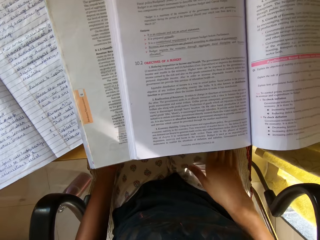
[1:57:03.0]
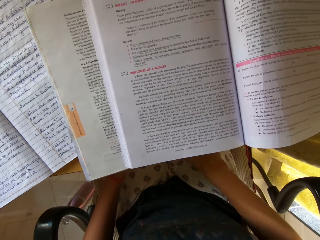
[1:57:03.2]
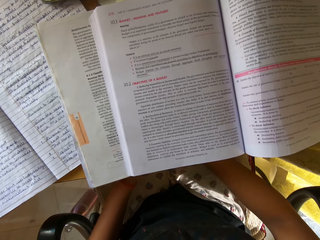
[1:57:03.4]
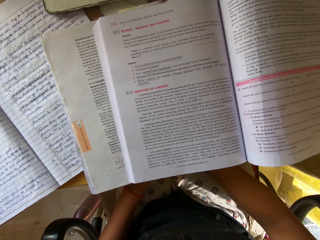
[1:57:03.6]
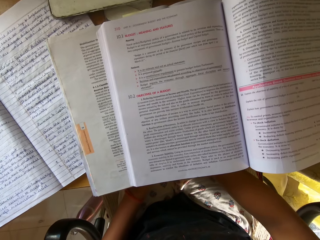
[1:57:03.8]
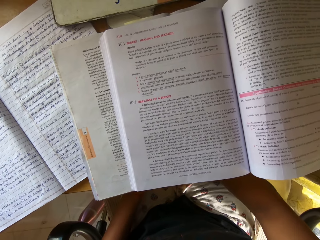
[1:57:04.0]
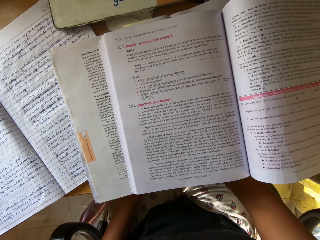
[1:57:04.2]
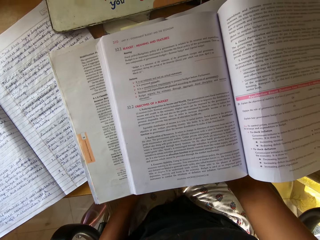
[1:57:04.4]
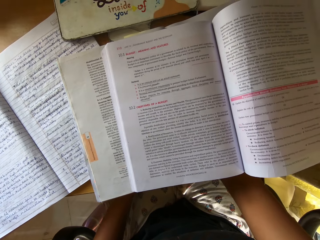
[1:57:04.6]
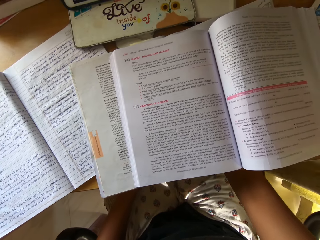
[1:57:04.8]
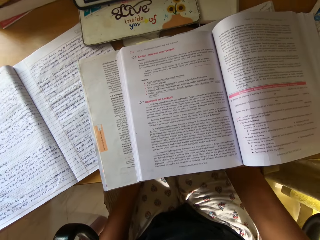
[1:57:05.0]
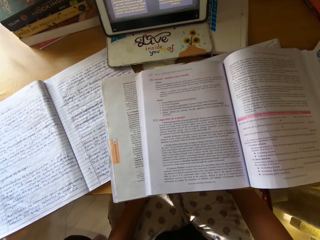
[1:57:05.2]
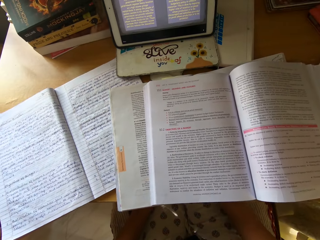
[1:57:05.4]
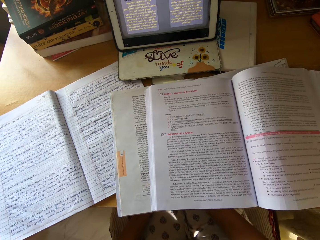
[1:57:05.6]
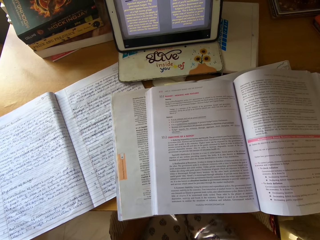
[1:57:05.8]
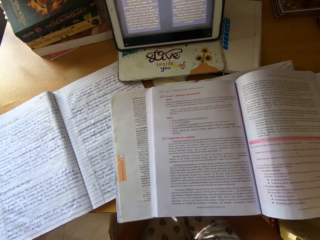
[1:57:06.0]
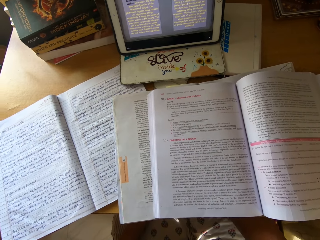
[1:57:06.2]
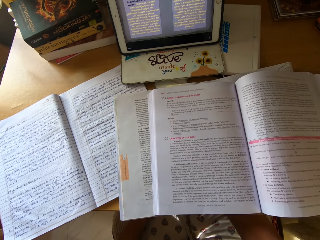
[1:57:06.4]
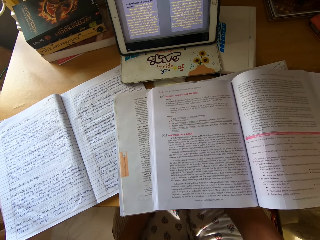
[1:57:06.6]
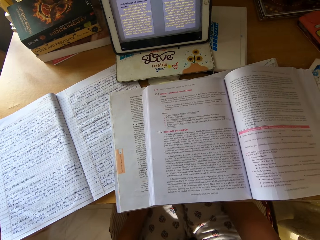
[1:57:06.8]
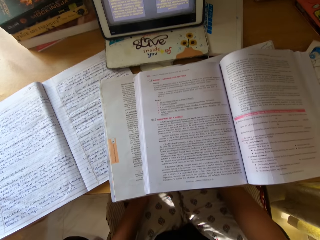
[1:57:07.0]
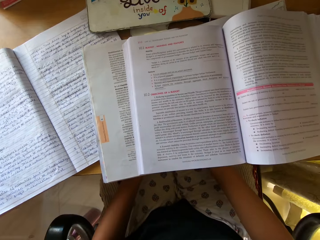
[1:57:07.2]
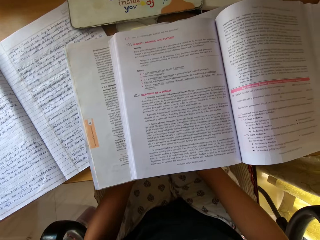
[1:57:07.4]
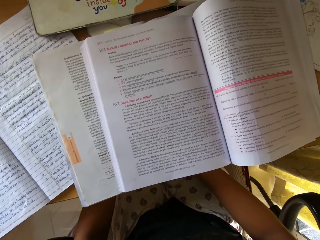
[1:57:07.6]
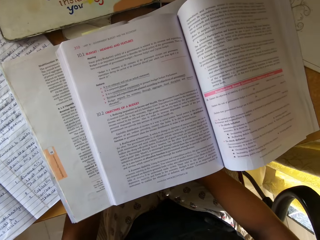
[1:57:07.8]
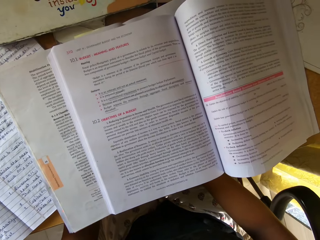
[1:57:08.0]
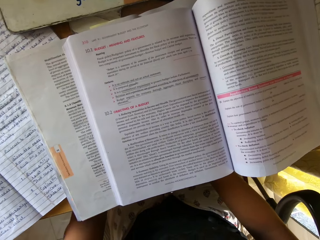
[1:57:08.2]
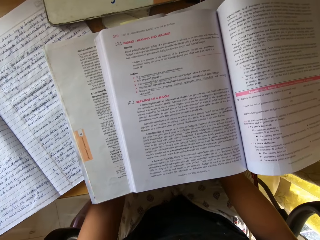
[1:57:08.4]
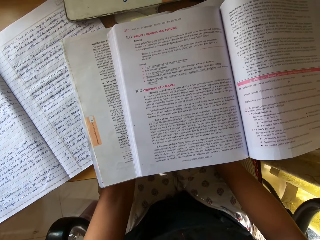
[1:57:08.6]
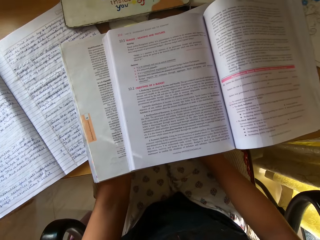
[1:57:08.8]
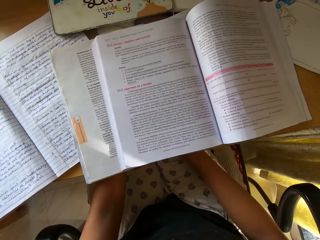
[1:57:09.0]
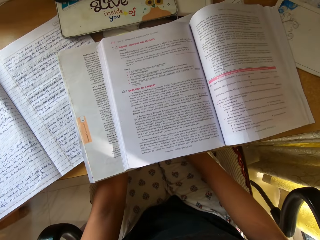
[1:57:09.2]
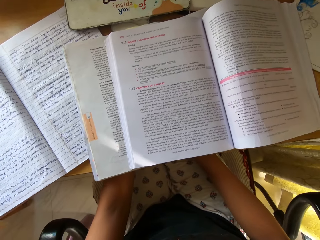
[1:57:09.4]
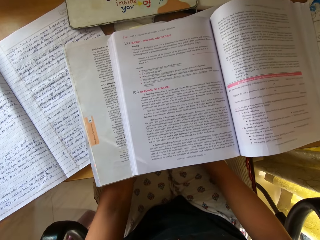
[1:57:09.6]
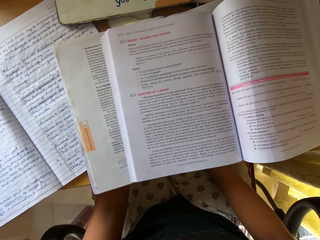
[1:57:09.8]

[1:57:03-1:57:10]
The camera wearer puts down the right hand. They read notes from a book.

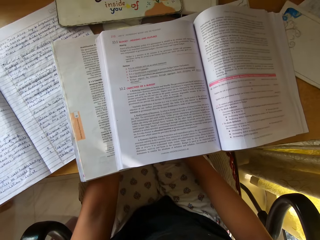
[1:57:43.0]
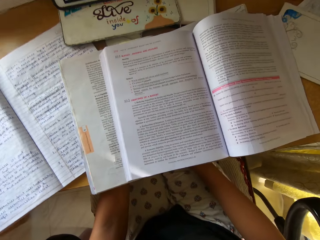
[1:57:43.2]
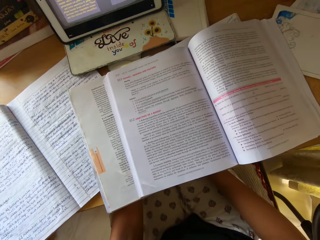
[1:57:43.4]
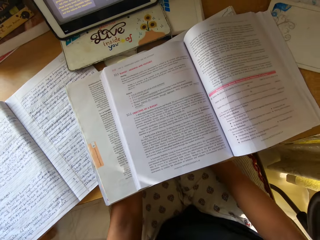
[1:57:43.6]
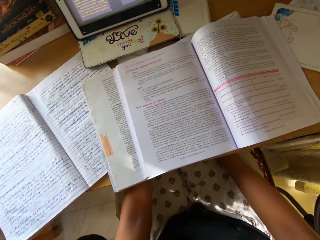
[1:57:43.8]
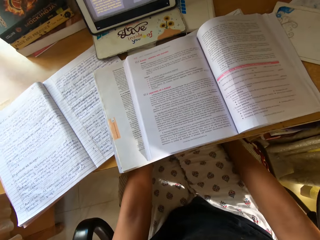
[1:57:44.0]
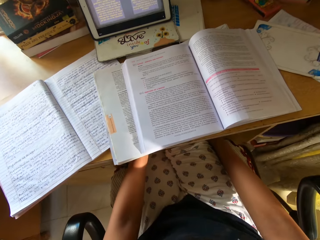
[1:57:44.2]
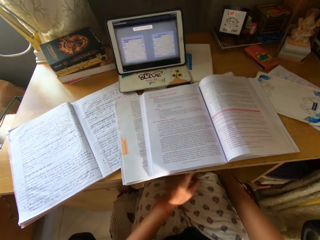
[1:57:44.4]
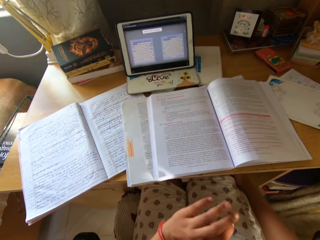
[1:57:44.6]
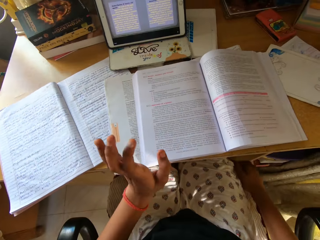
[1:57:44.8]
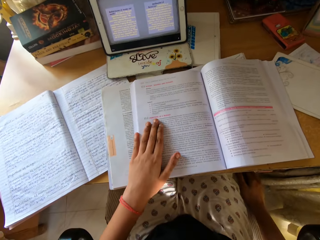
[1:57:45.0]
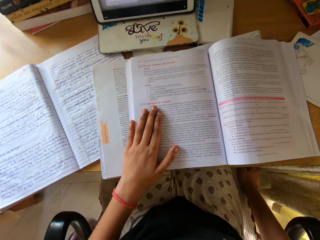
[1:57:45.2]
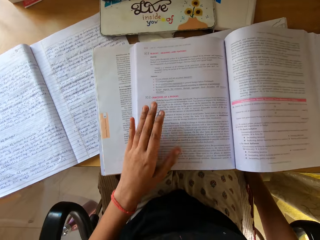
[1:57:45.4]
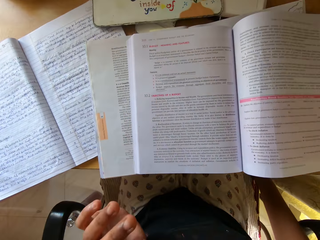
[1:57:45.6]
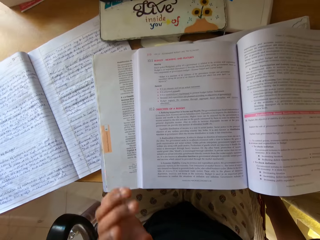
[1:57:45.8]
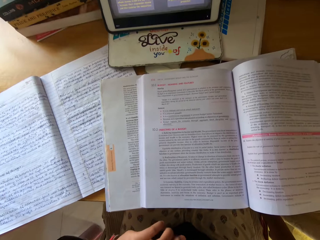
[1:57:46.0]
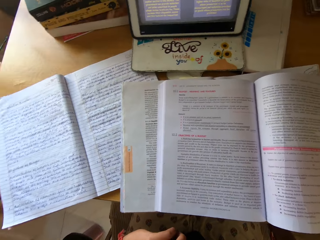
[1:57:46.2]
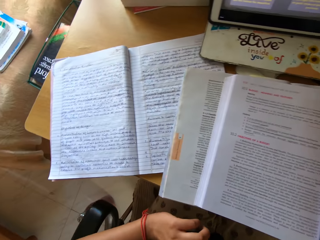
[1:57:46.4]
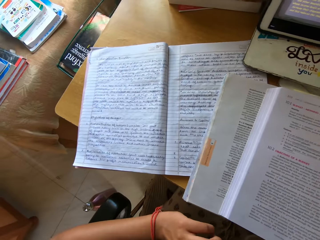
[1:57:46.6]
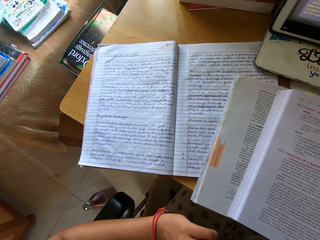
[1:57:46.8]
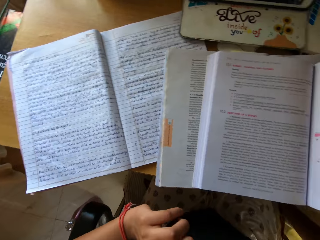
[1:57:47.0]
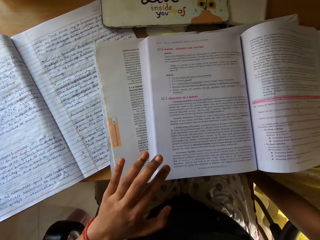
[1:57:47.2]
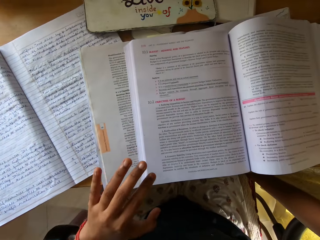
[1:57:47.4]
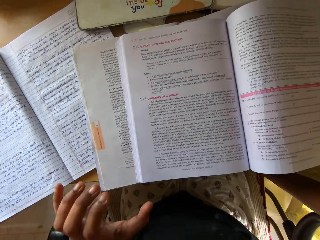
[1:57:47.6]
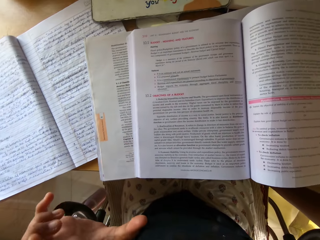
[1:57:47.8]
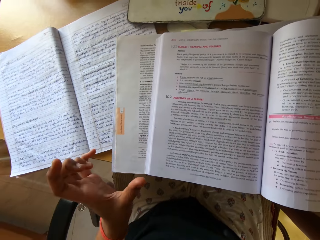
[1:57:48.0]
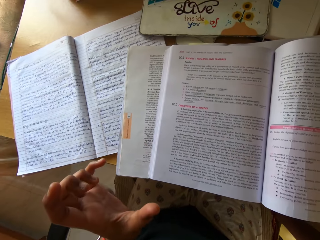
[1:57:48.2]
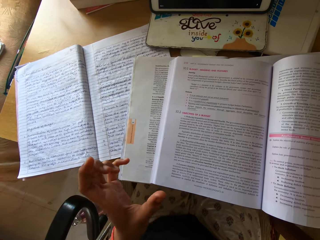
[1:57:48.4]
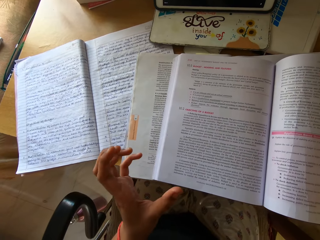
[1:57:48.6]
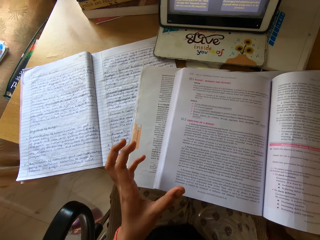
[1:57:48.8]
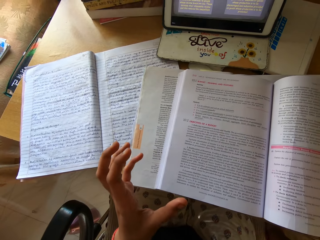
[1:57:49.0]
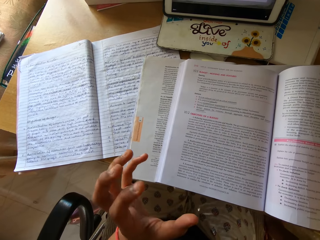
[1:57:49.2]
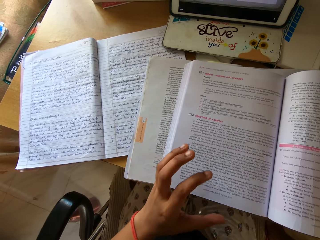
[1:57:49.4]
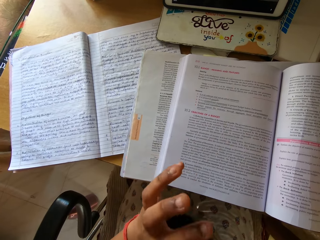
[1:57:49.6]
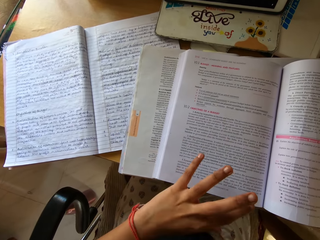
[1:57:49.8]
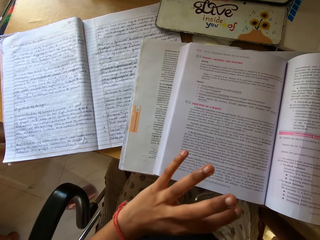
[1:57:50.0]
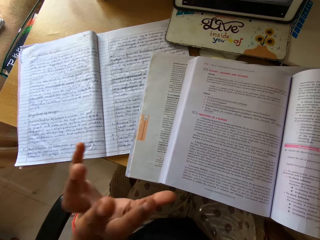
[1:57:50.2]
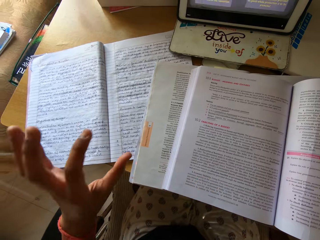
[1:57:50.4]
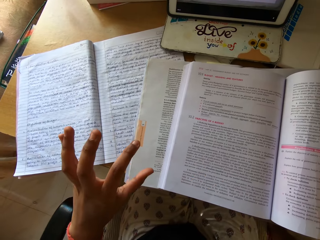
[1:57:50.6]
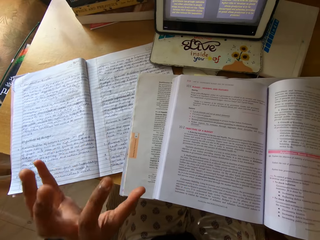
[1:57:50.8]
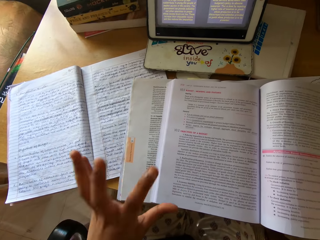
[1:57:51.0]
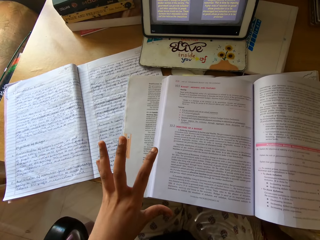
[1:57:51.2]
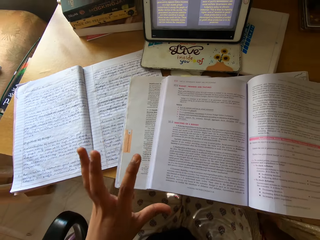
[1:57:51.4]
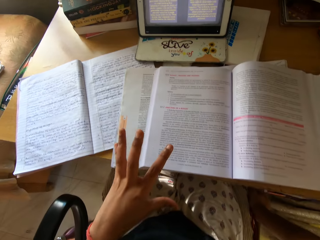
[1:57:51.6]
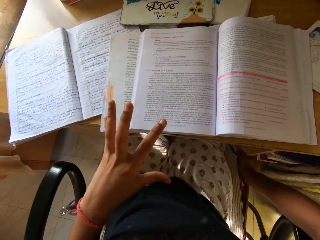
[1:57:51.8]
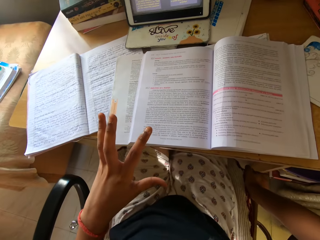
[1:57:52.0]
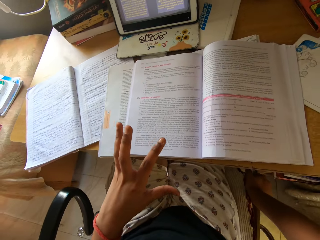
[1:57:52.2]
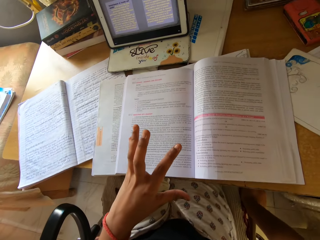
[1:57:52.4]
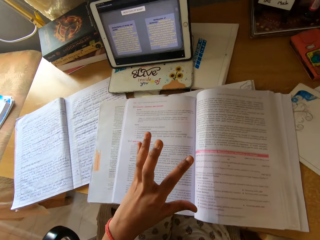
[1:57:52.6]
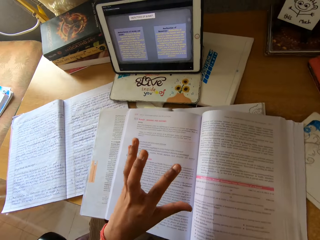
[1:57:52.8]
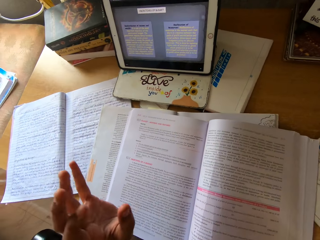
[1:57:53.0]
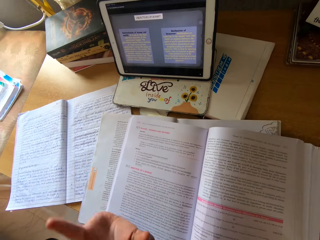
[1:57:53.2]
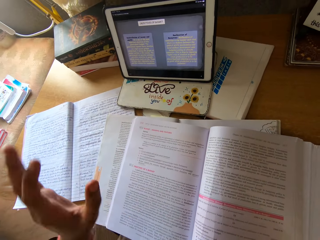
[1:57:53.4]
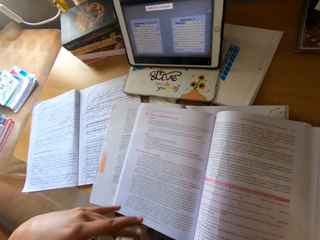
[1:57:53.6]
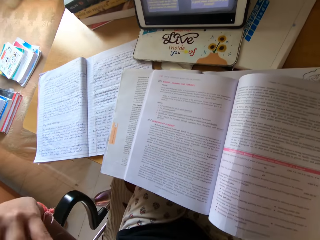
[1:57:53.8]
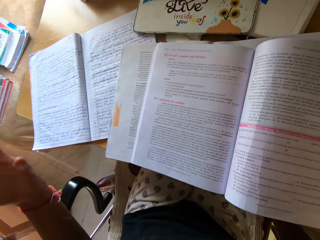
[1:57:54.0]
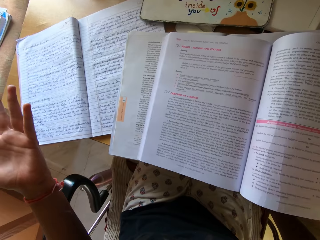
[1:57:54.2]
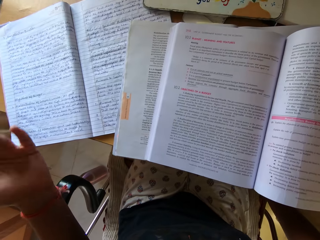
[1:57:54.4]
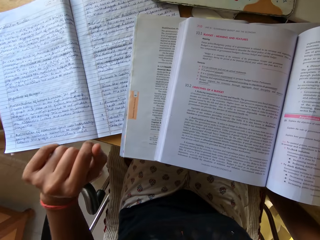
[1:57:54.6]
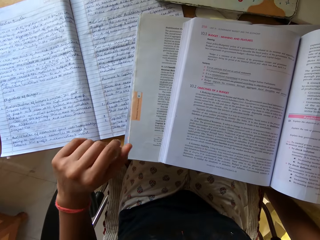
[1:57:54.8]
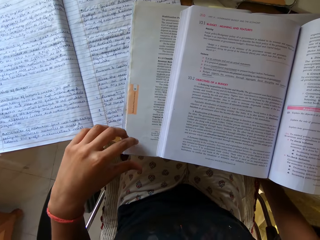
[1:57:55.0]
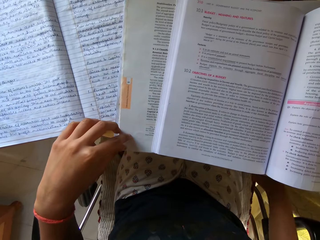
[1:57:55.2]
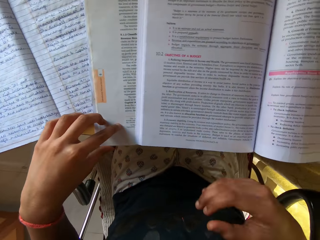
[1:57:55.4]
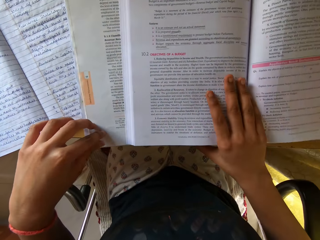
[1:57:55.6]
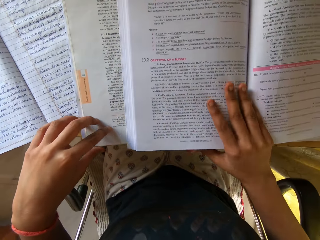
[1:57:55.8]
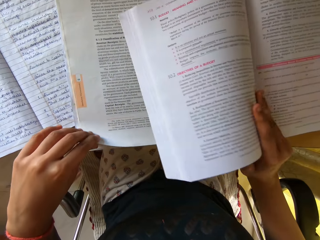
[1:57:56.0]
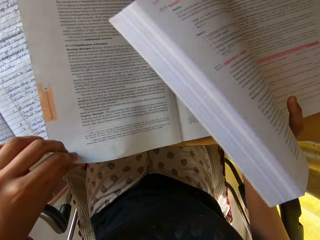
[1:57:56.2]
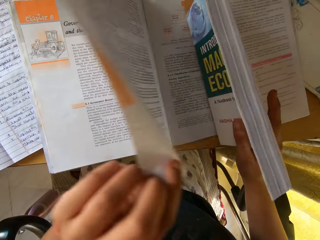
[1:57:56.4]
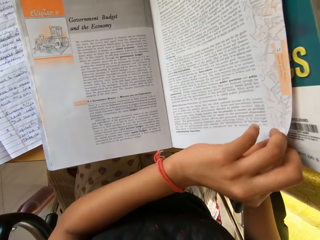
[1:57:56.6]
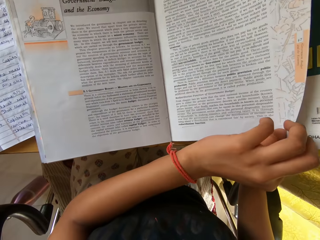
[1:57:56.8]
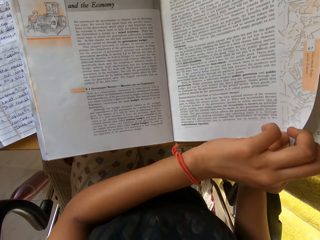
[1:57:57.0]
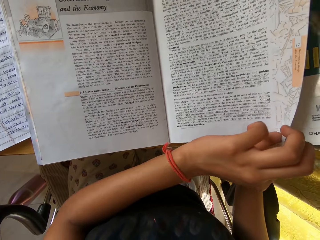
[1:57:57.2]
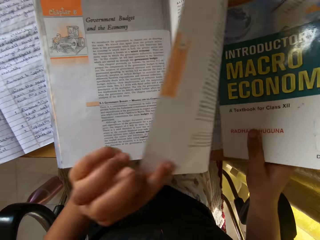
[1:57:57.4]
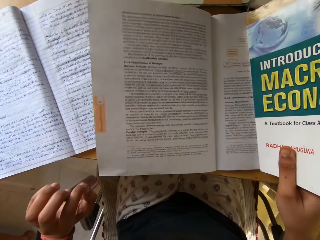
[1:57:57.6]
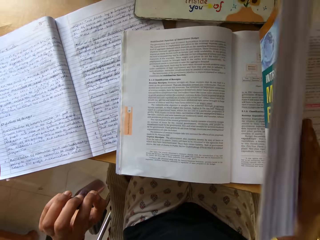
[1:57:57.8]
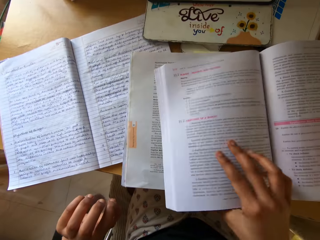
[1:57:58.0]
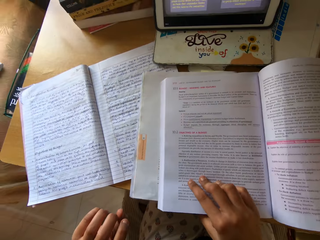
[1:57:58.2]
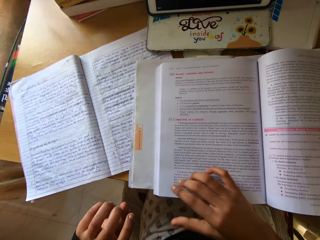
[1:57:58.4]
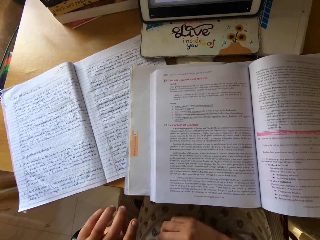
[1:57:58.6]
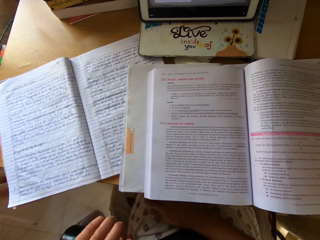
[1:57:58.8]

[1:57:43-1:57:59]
The camera wearer places the left hand on the table. They raise a hand and tap a book. They signal with the left hand. They look around the room. They flex a hand and read notes from the book. They flip a page and the book. They hold books and lift the books. They open pages of the book. They read notes from the book.
